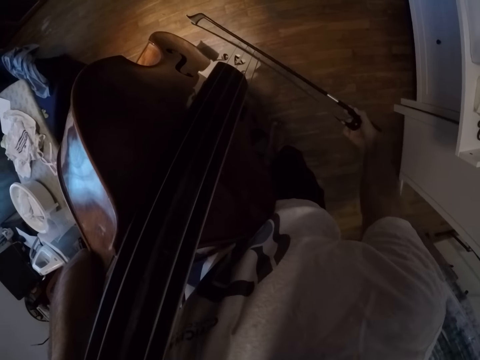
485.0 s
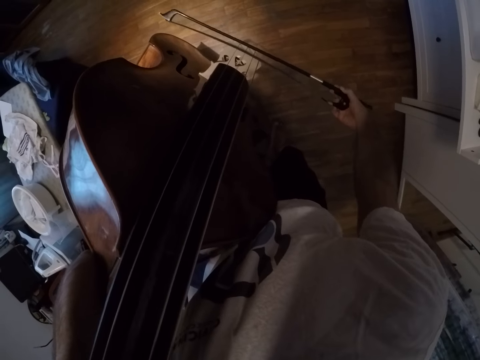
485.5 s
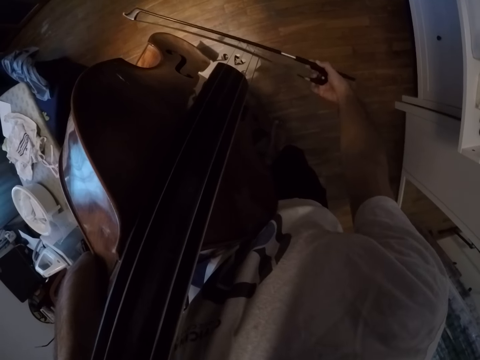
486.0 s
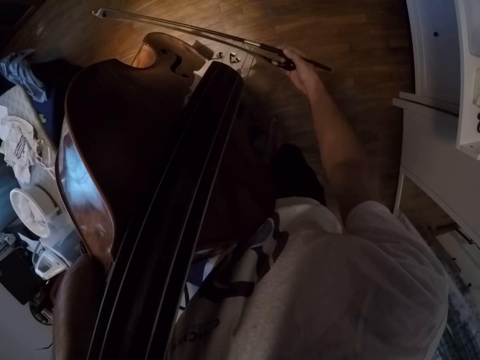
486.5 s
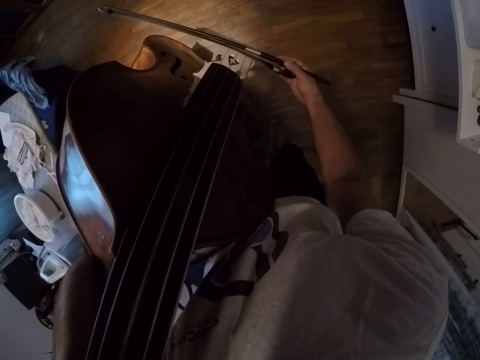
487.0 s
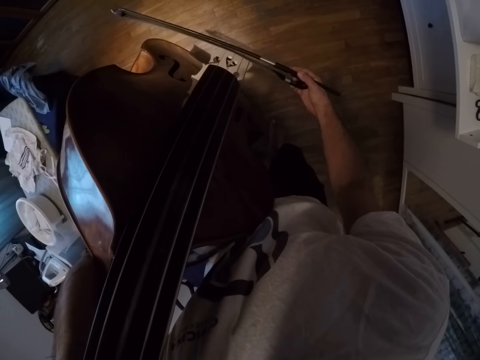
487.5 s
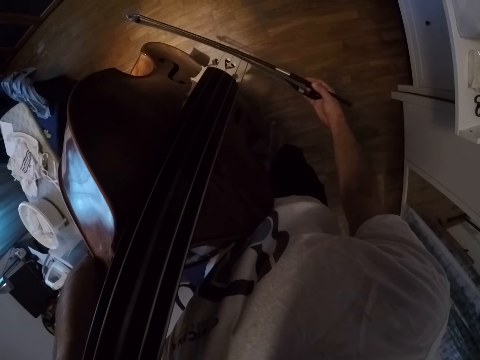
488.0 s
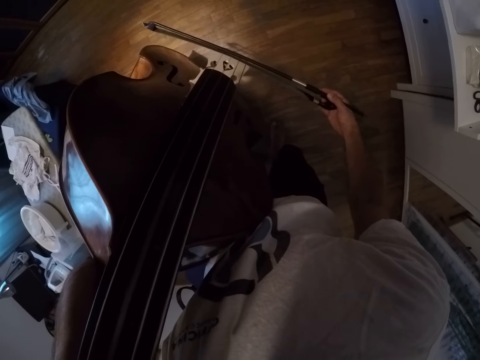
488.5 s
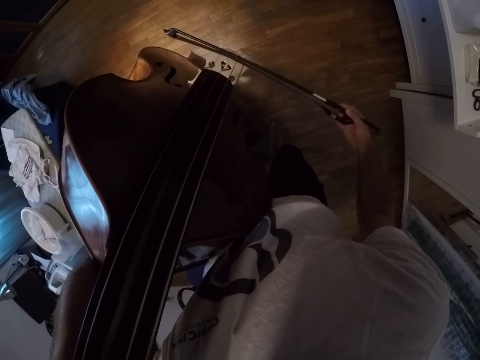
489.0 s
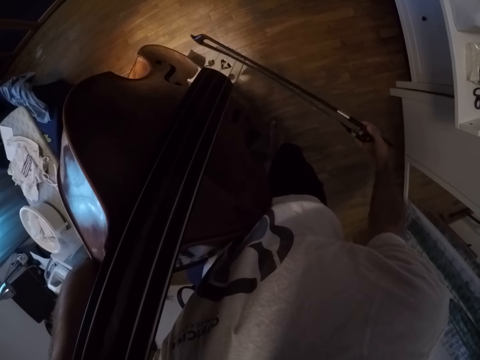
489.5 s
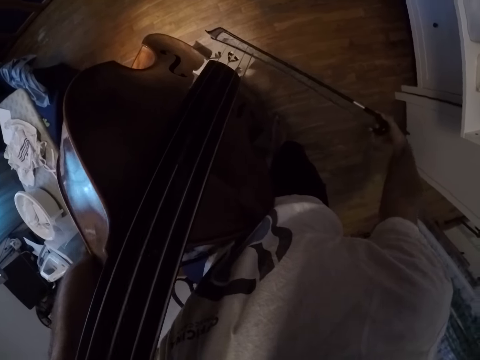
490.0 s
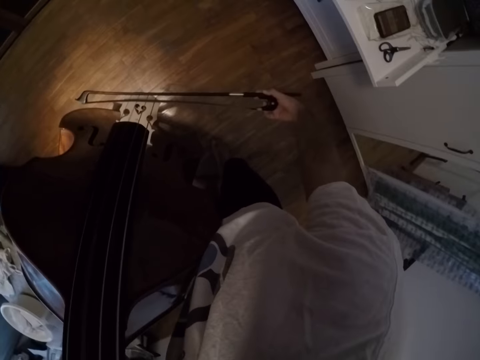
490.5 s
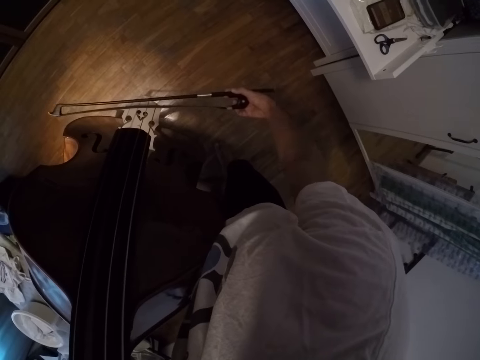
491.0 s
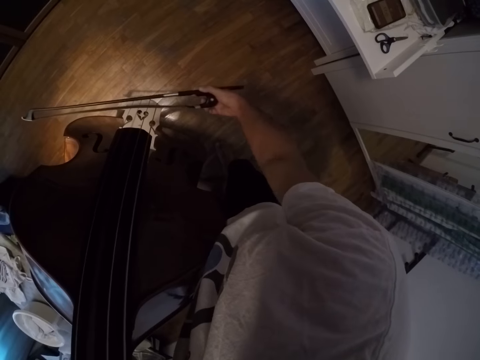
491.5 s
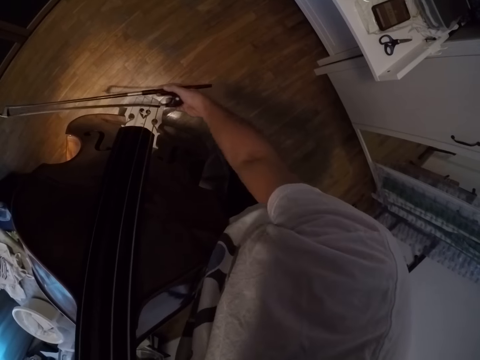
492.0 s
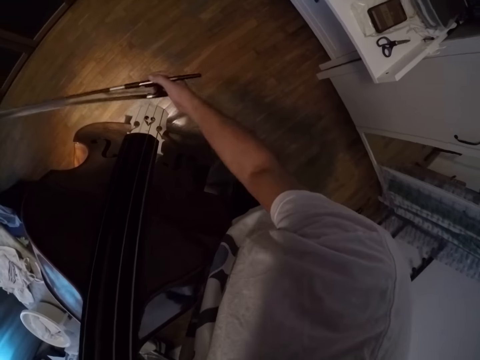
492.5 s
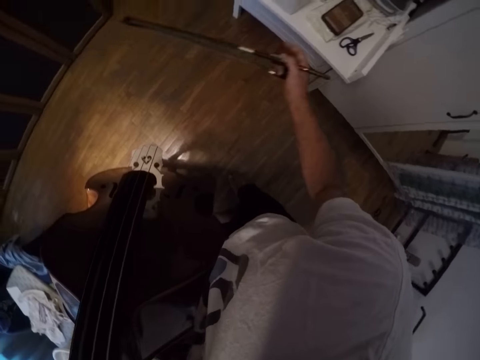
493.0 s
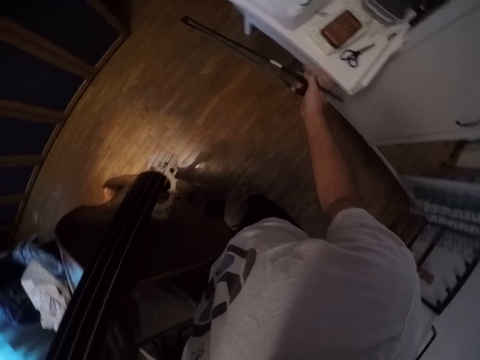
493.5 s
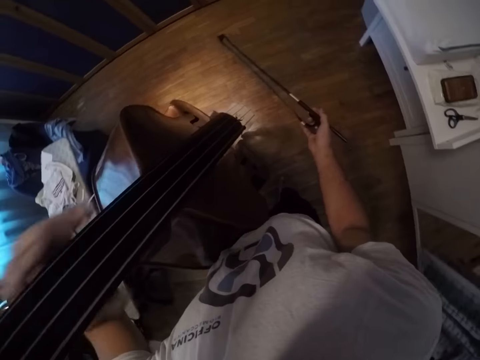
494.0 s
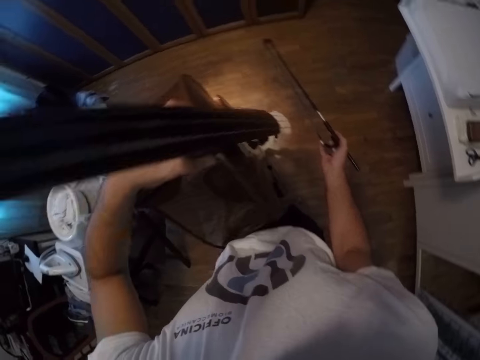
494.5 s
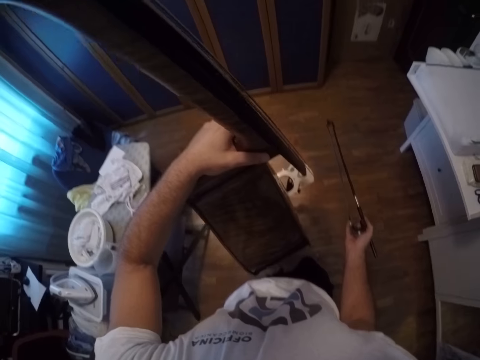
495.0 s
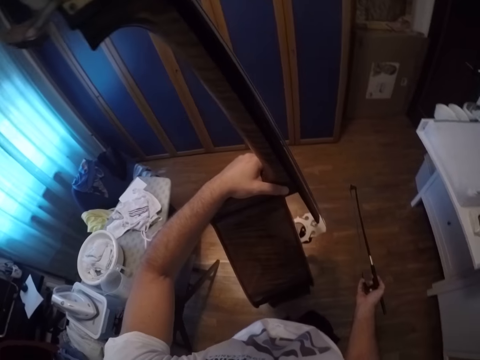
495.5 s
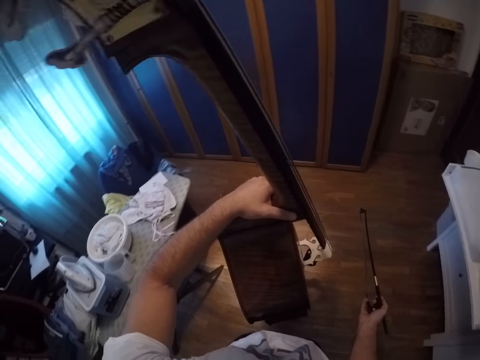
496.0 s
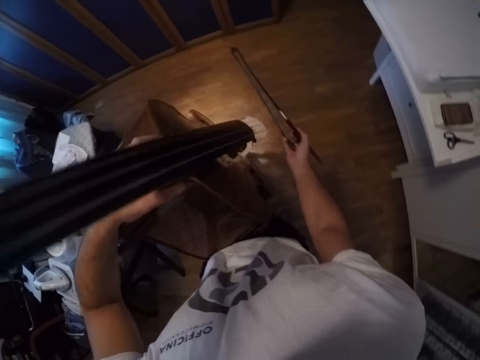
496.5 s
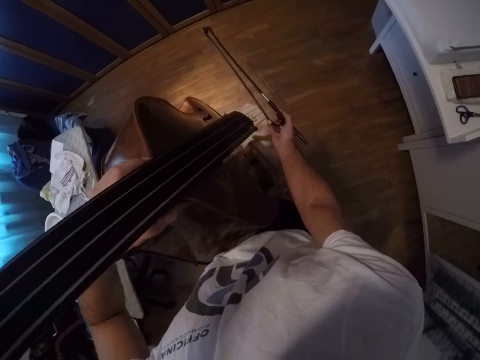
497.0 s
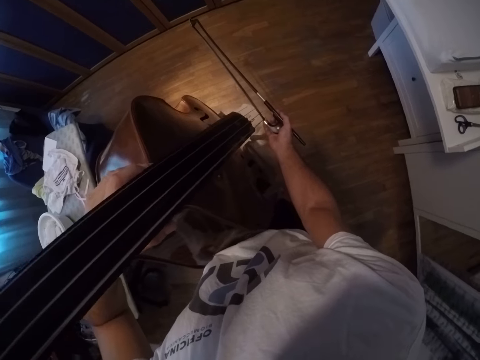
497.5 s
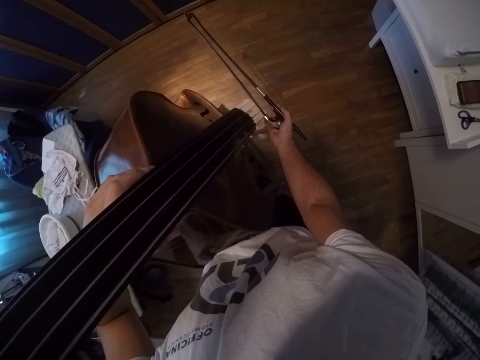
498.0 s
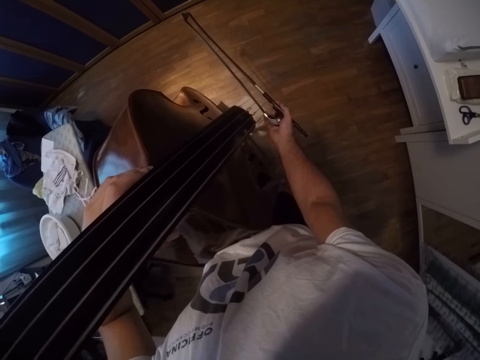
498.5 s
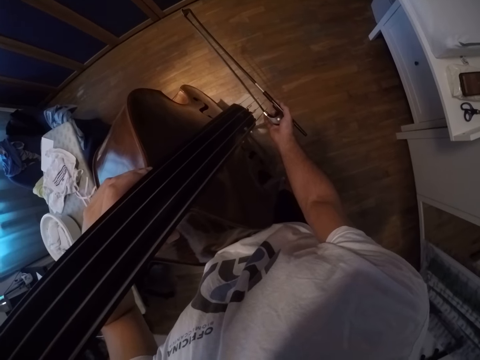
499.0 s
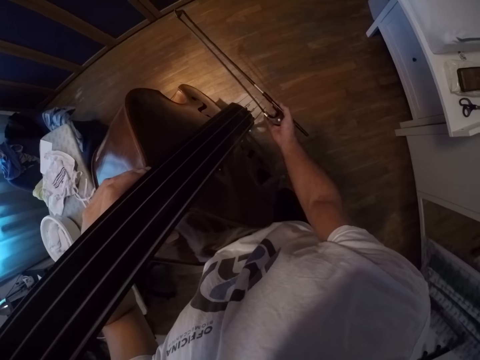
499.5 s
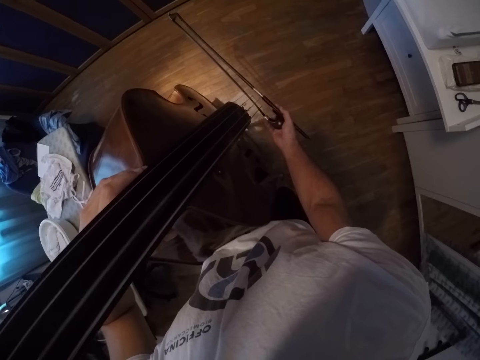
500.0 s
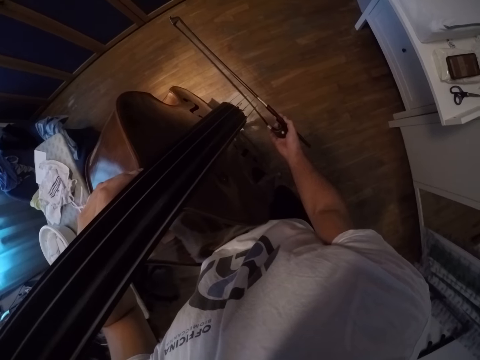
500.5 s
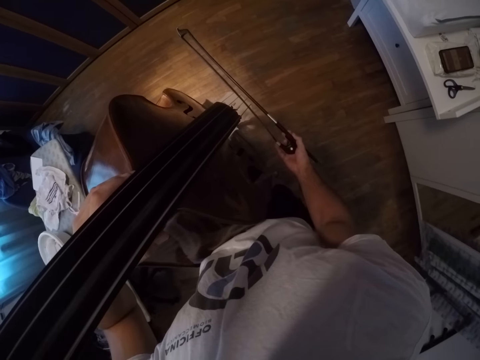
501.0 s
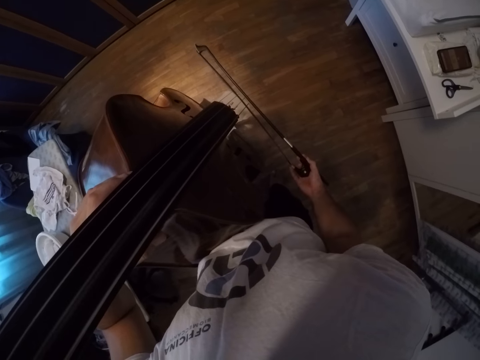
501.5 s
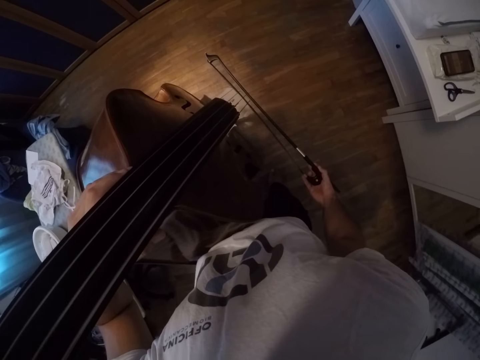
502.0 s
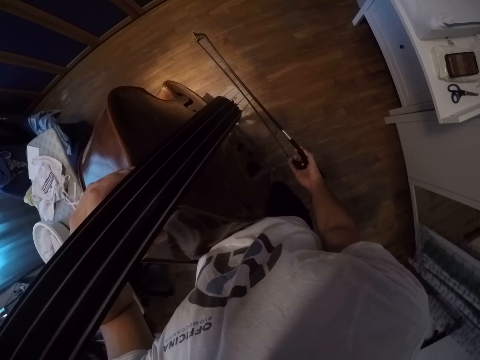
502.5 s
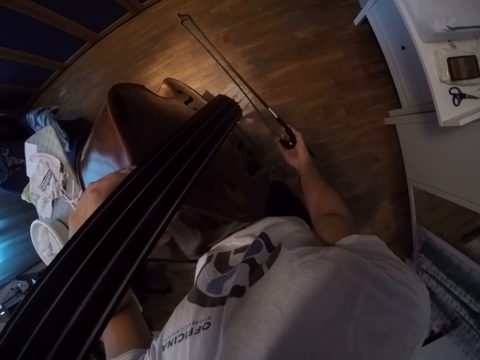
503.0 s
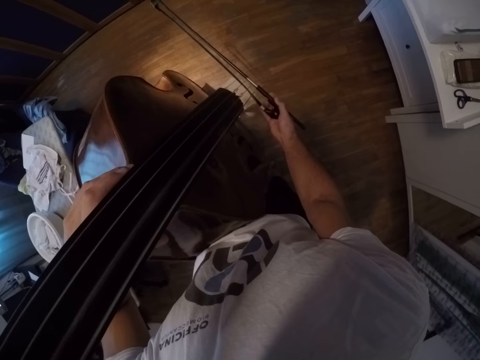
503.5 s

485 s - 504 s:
The camera wearer presses the phone. They hold the violin. They look at the violin instrument. They play the violin with the bow.

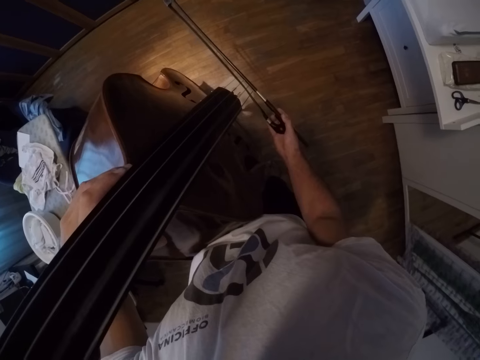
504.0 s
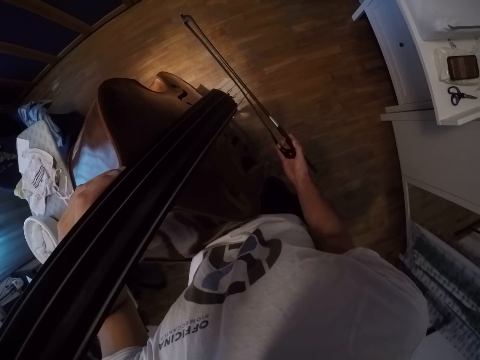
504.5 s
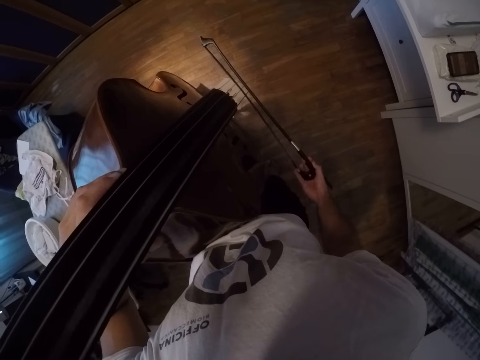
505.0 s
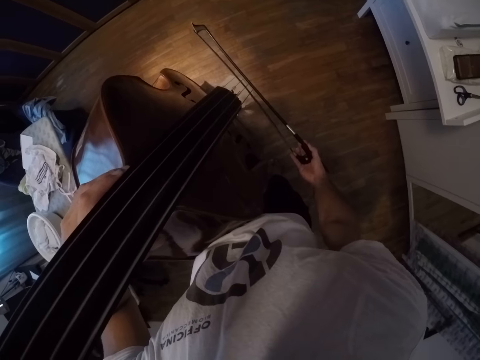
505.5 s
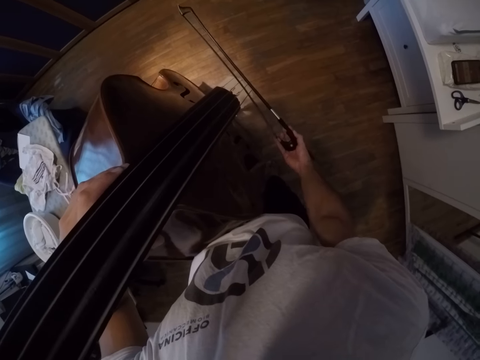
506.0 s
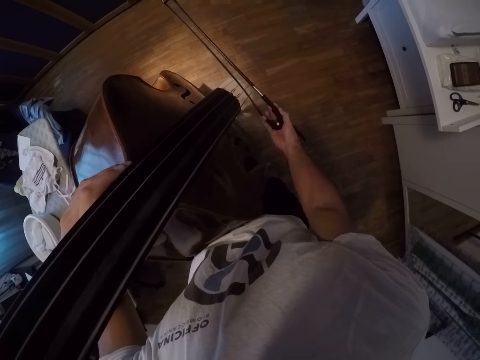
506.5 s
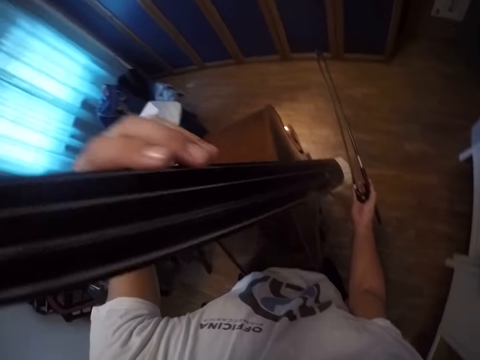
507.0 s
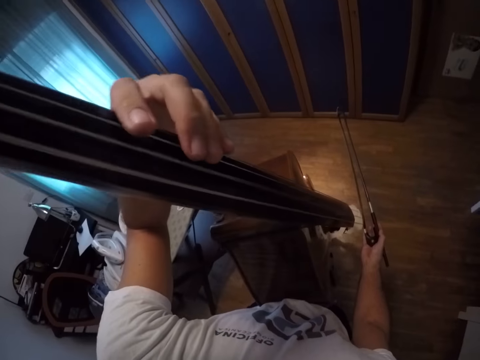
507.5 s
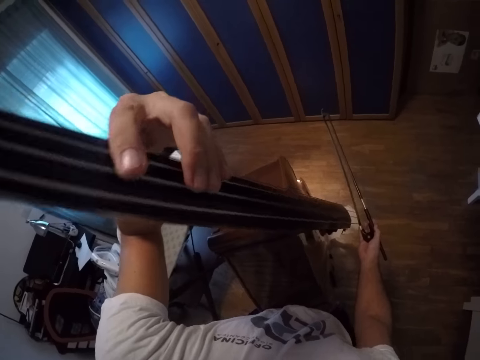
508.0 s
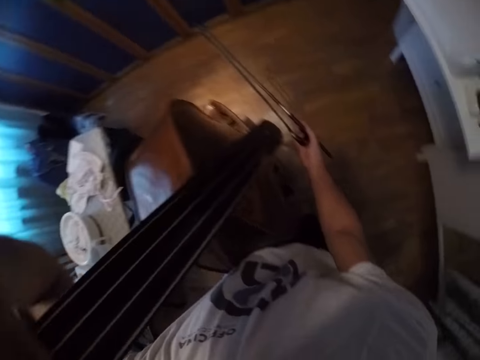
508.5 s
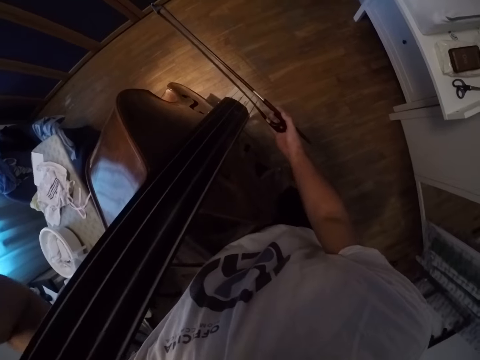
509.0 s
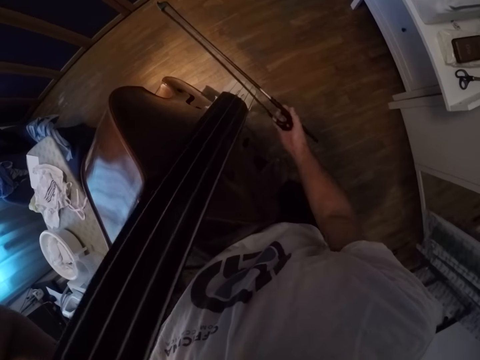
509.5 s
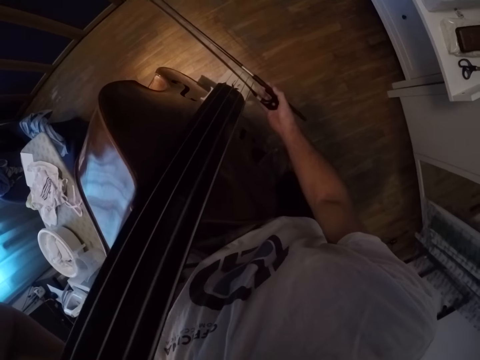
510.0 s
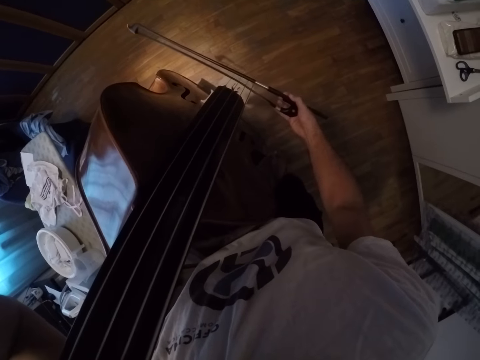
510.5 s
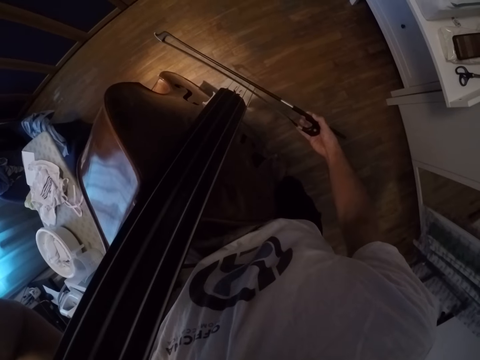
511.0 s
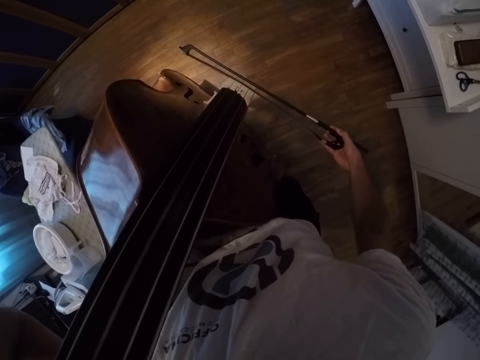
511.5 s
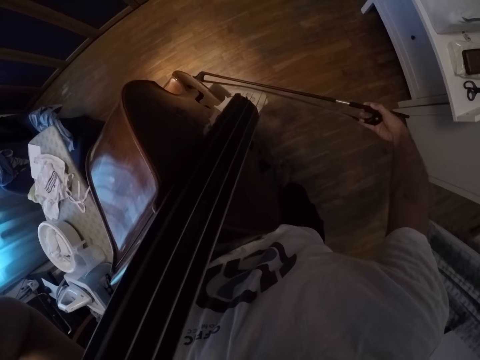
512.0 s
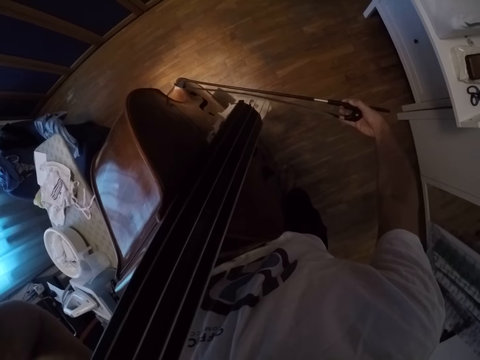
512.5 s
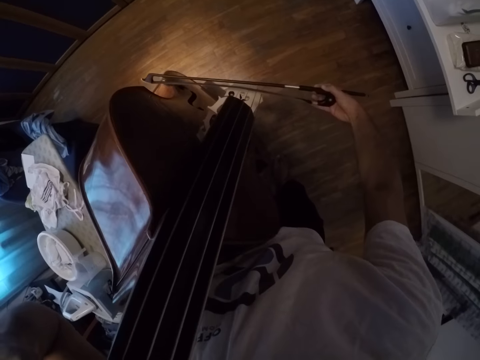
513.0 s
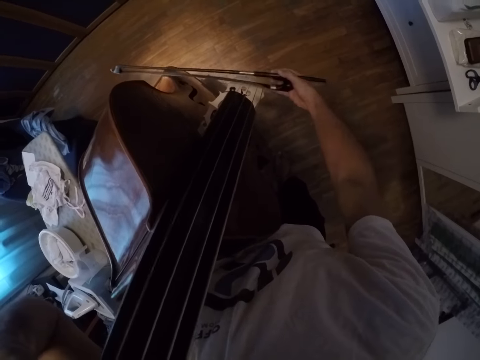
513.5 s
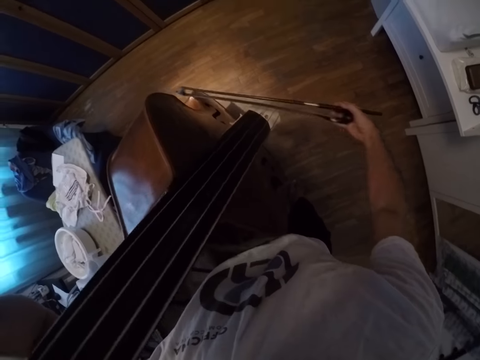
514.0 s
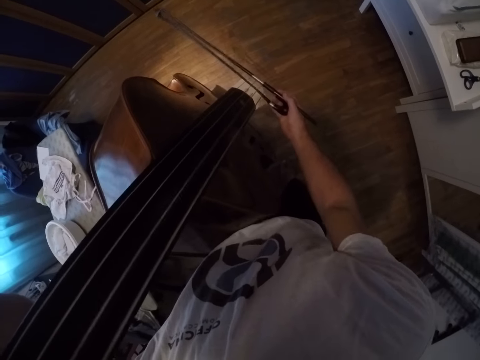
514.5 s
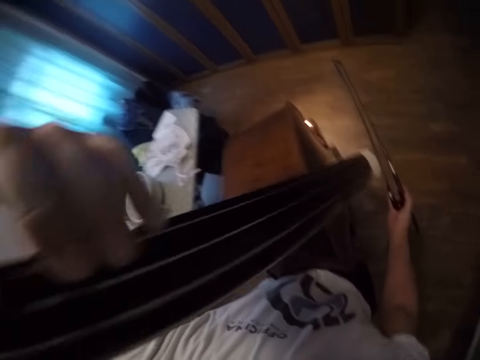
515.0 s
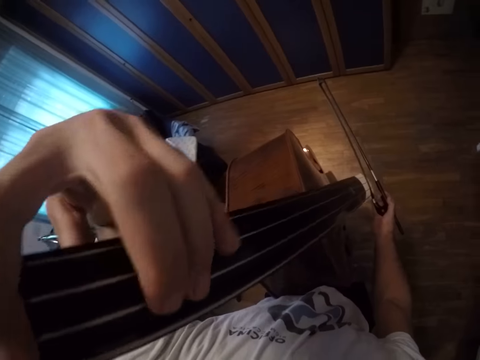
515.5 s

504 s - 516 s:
The camera wearer presses the violin. They play the violin.
